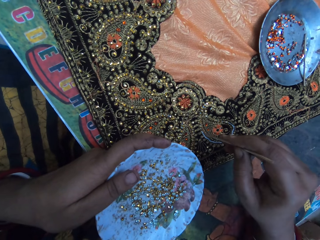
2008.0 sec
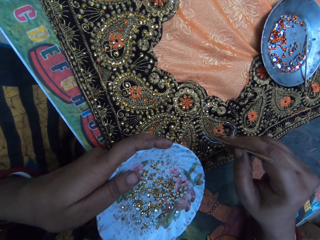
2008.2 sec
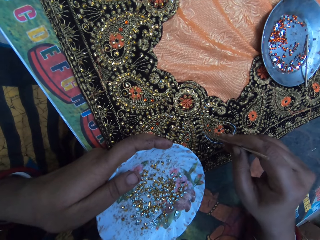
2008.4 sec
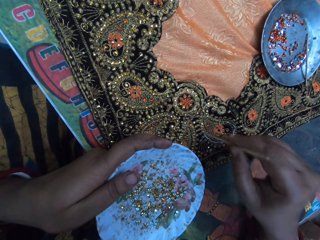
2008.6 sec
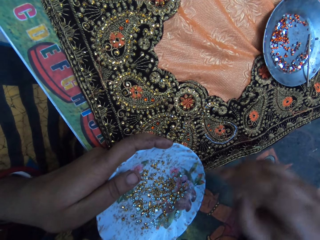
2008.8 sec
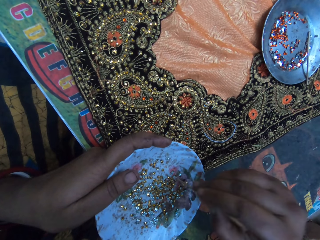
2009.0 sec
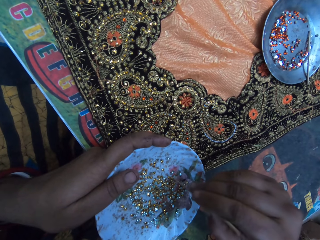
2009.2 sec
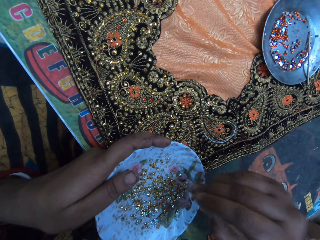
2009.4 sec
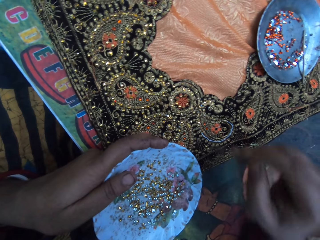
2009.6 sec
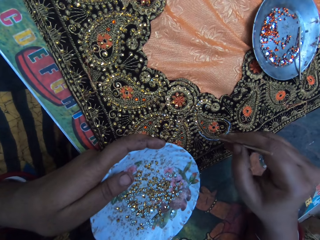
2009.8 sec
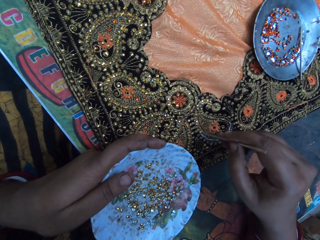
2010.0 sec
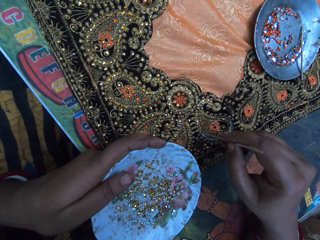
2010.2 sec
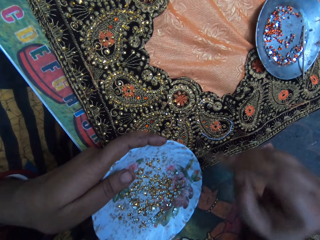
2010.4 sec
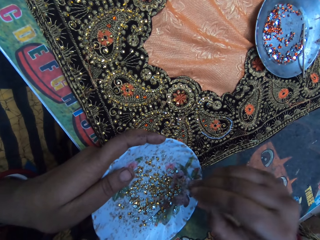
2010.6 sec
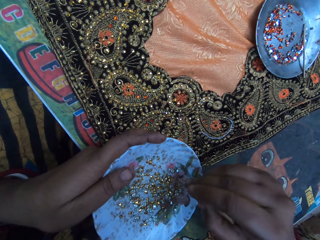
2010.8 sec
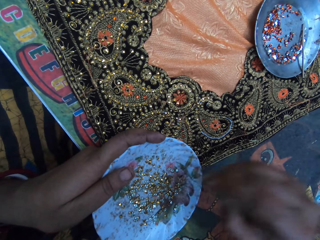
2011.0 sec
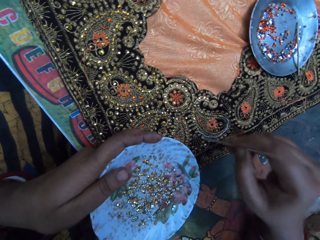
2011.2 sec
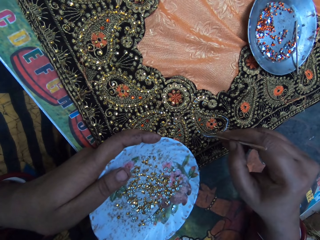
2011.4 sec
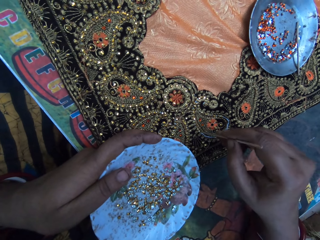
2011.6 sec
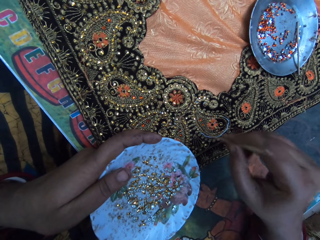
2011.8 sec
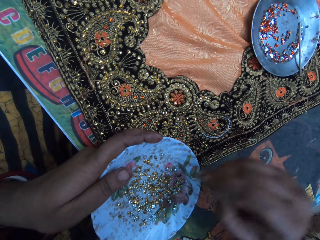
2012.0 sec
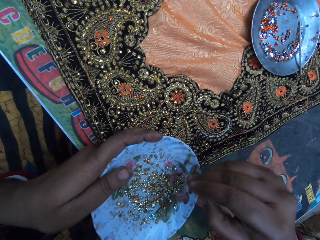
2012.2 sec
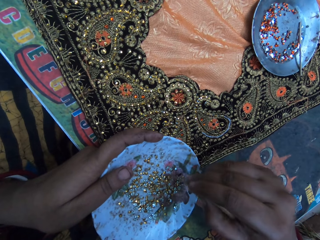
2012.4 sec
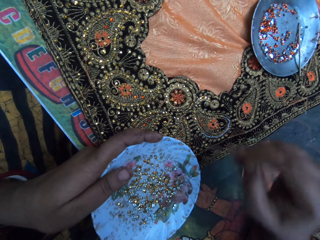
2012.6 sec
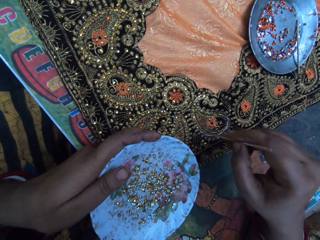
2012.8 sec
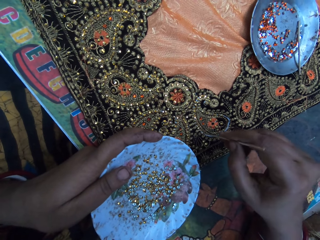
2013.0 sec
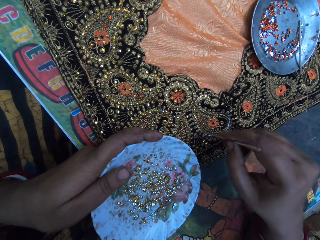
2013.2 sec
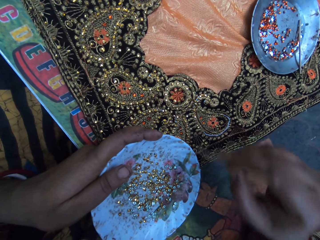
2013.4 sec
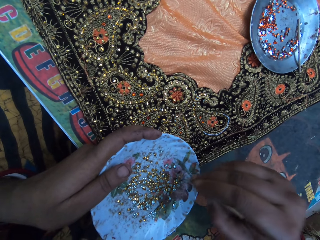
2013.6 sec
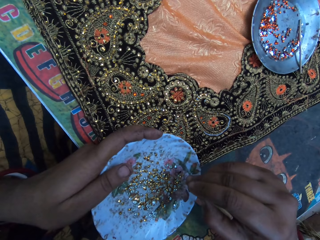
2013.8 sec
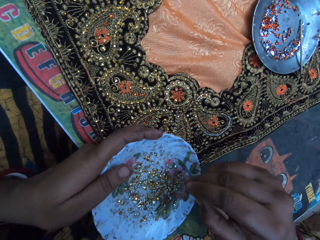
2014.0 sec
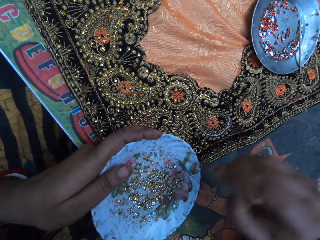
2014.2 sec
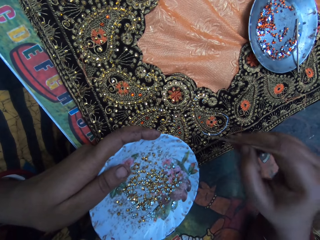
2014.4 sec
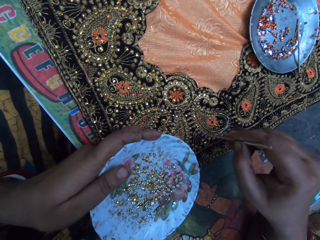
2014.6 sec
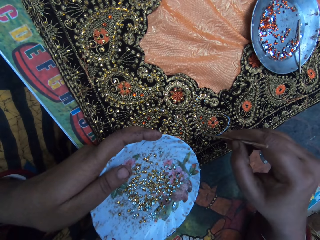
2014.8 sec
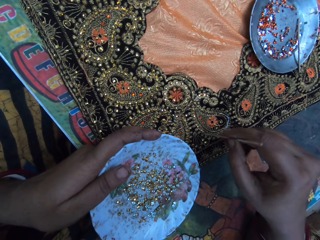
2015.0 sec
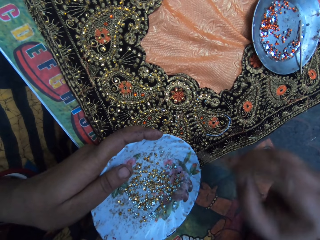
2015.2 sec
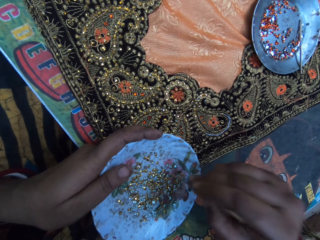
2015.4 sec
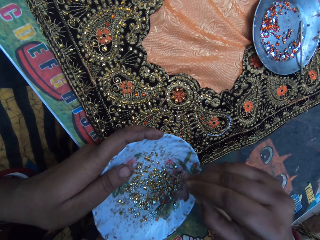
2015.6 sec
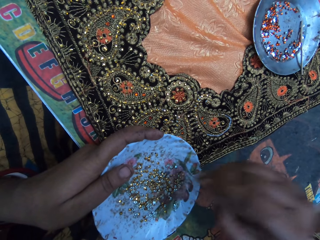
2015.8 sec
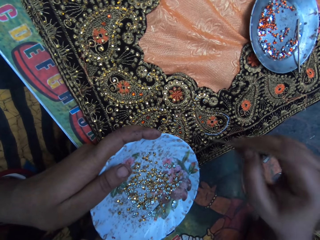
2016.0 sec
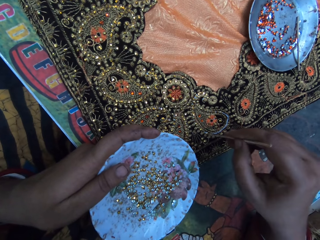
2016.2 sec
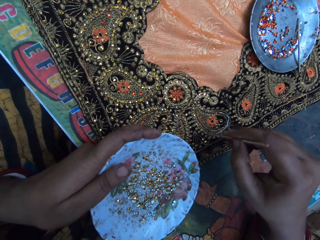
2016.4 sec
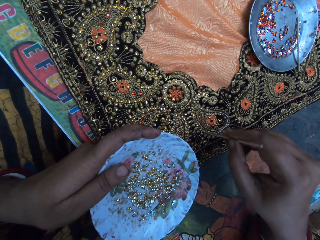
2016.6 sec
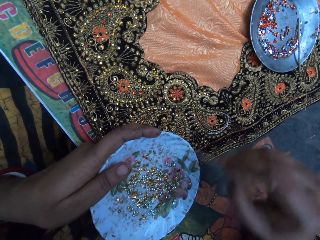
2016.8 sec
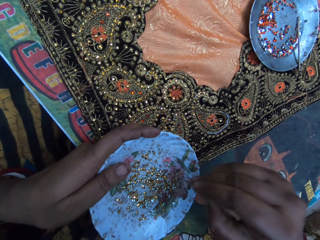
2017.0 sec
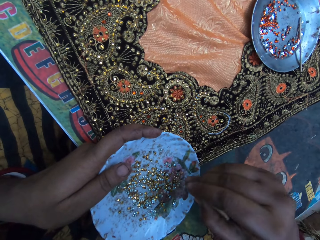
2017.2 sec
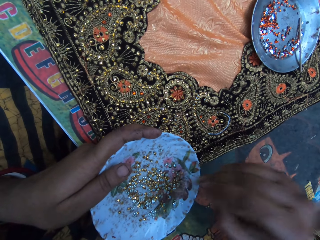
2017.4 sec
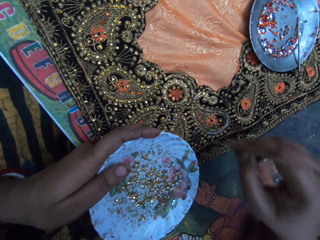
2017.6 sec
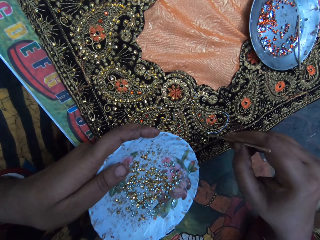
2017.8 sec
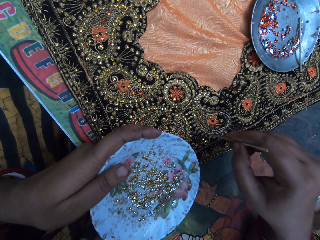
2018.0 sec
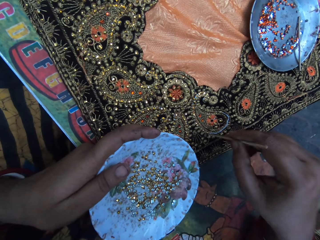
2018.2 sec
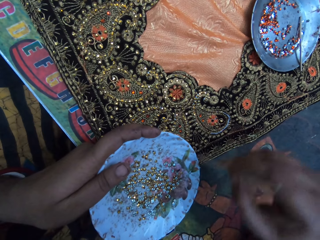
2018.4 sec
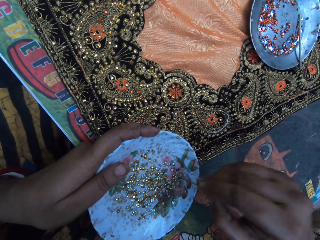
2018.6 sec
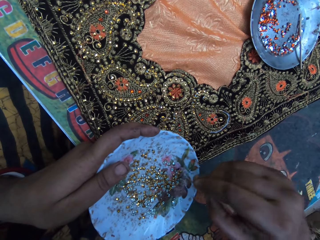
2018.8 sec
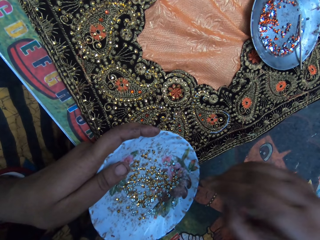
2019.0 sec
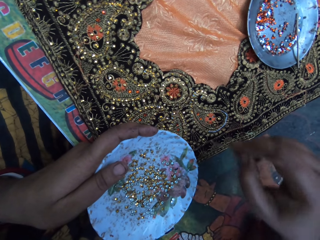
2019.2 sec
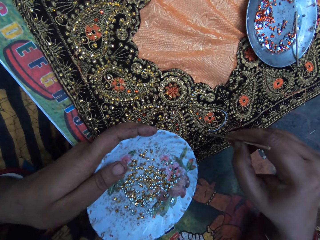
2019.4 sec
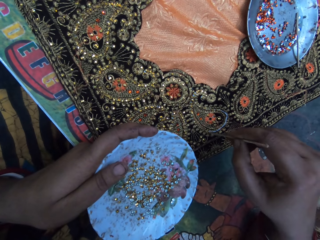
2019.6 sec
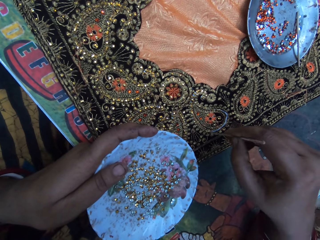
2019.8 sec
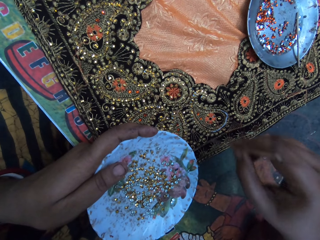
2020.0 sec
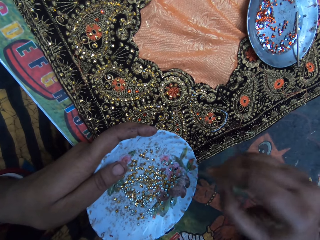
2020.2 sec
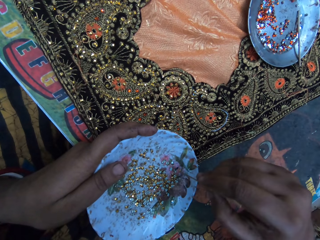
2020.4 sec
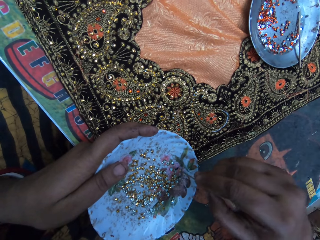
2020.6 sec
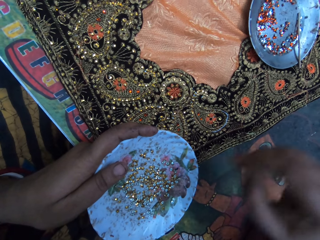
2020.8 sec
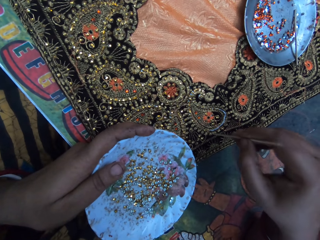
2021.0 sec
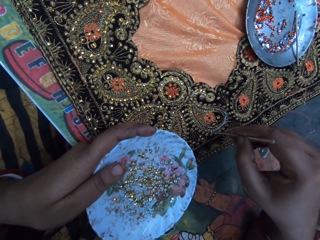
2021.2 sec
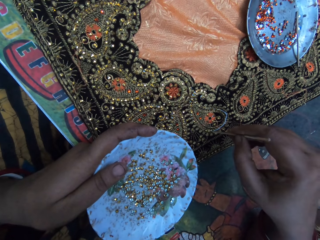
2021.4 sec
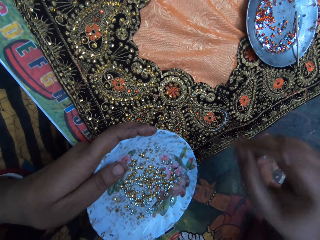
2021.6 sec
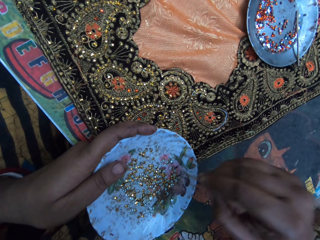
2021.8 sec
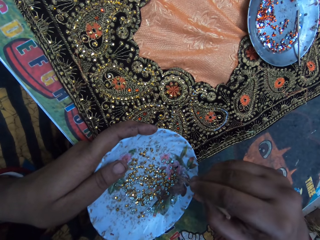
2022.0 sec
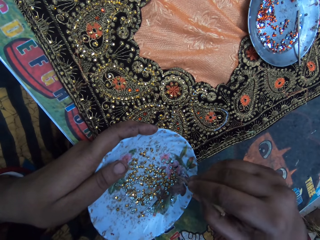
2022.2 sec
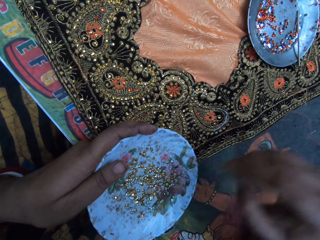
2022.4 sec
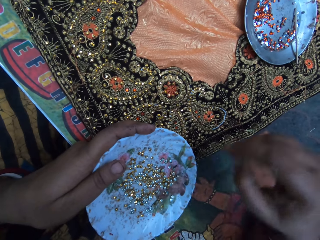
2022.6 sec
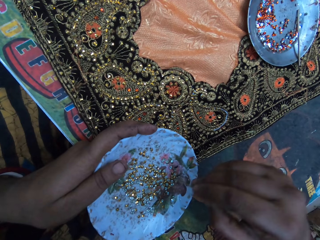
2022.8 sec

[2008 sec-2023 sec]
The camera wearer picks a bead from a bowl and puts the beads on a fabric. They pick a bead from the bowl and put the beads on the fabric. They pick a bead from the bowl and put the beads on the fabric. They pick a bead from the bowl and put the beads on the fabric. They pick a bead from the bowl and put the beads on the fabric. They pick a bead from the bowl and put the beads on the fabric. They pick a bead from the bowl and put the beads on the fabric. They pick a bead from the bowl.

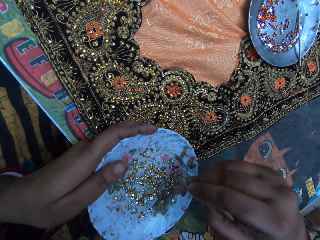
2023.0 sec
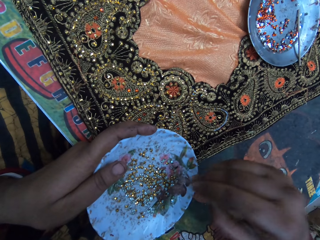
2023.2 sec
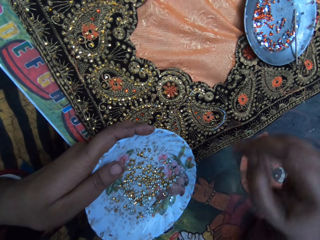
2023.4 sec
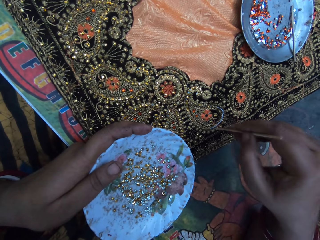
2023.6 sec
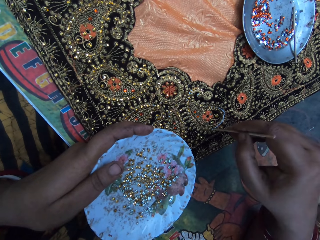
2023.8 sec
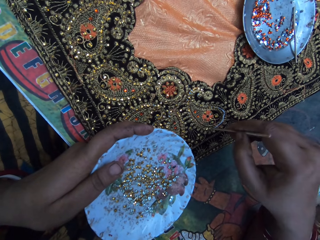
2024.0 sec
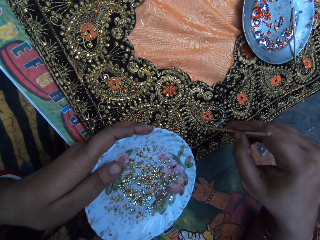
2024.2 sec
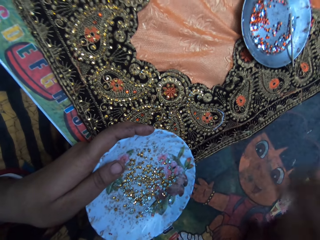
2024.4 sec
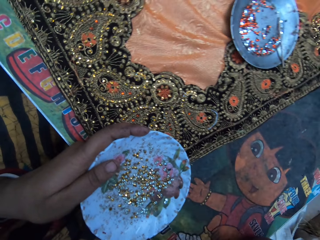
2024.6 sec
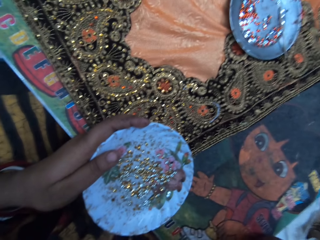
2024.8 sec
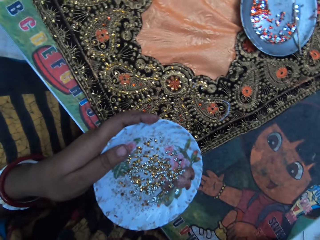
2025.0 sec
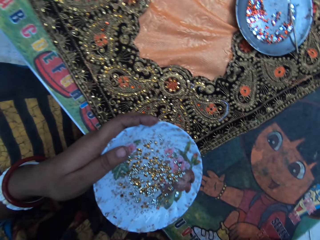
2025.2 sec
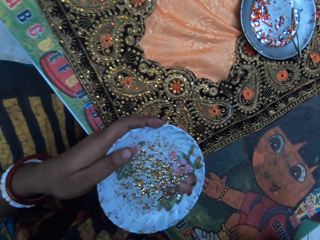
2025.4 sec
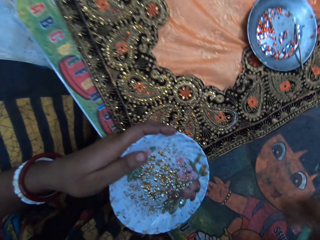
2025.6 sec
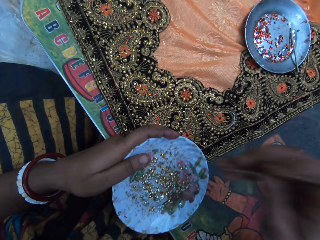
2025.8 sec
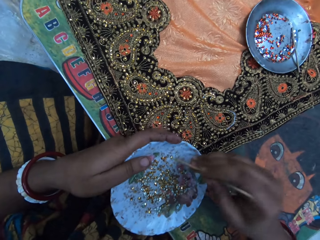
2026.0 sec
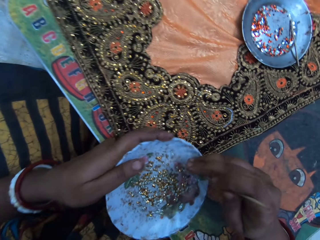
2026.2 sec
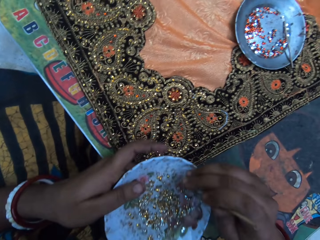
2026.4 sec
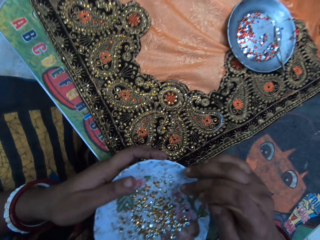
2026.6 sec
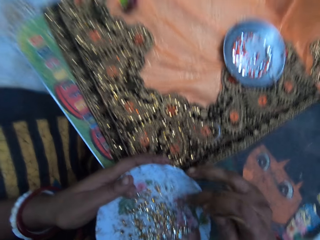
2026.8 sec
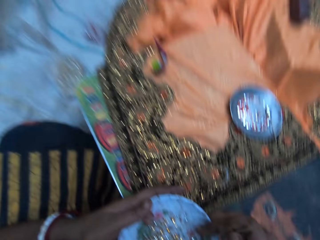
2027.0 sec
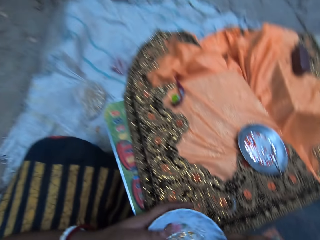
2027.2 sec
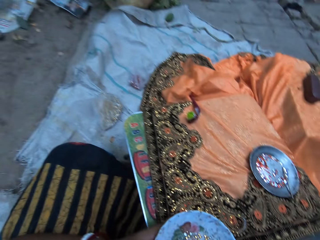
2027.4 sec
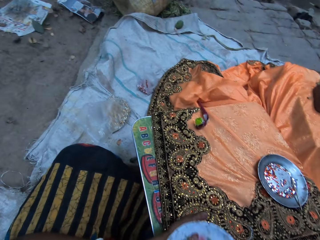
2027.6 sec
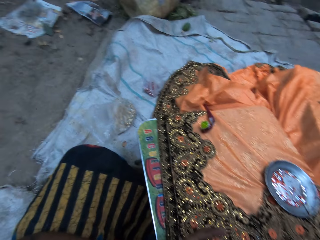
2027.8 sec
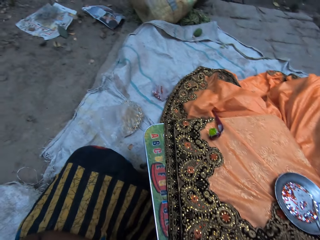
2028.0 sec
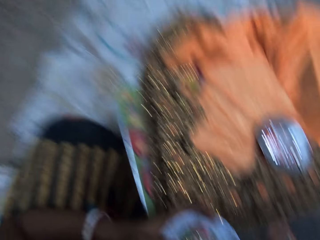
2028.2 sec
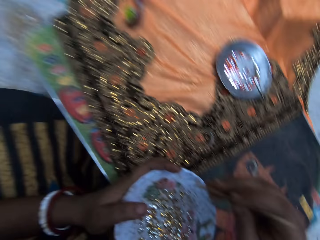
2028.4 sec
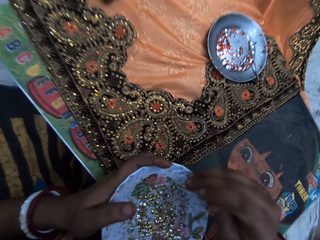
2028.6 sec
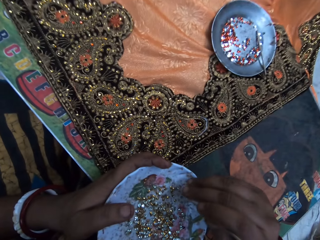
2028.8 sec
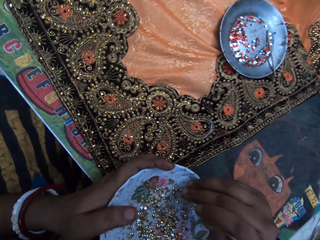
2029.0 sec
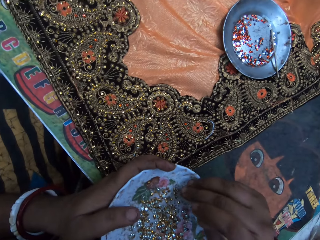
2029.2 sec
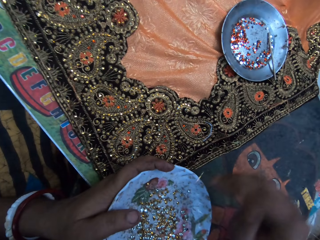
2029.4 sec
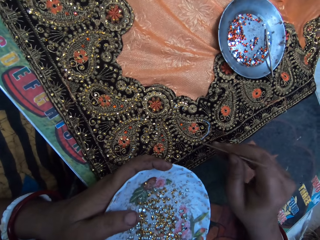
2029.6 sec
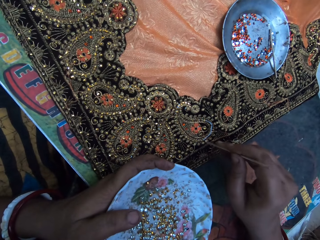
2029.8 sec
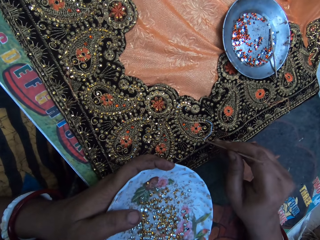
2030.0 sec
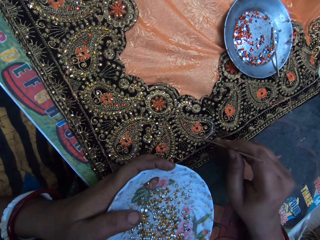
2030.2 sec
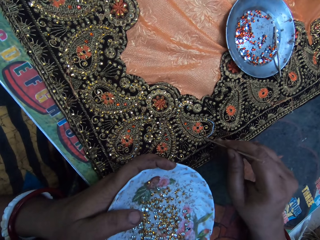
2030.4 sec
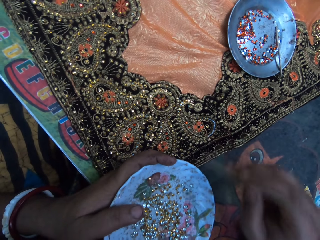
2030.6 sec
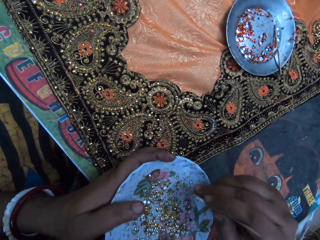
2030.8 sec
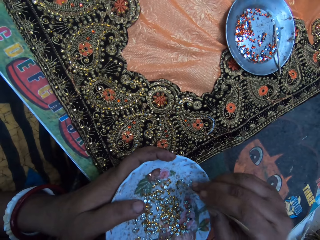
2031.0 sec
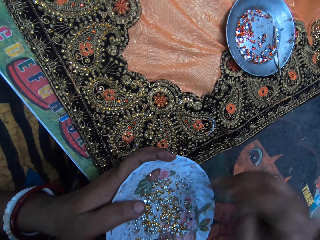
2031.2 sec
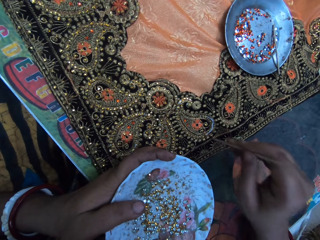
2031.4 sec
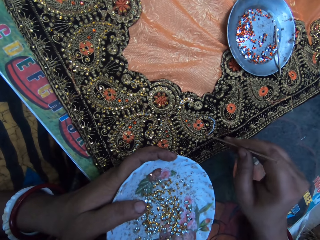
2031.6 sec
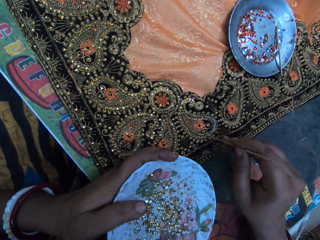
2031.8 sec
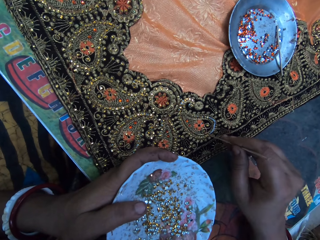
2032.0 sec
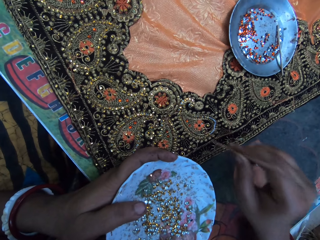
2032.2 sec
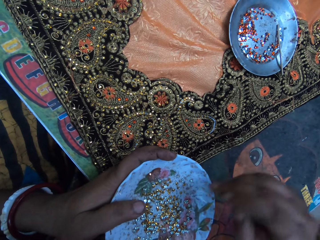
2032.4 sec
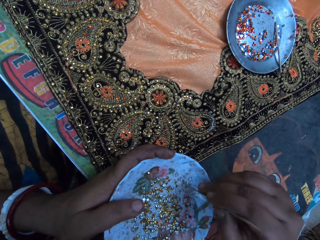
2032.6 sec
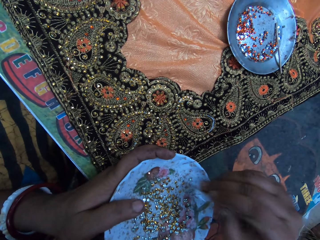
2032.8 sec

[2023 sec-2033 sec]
The camera wearer puts beads on a fabric. She scratches her face with her right hand. She lifts a hand. She adjusts the plate of embroidery stones in her left hand with her right hand. She looks aside. She arranges embroidery stones from the plate of embroidery stones in her left hand on the fabric on the table with the picker in her right hand. She picks a bead from a bowl. She picks a bead from the bowl and puts the beads on the fabric.
